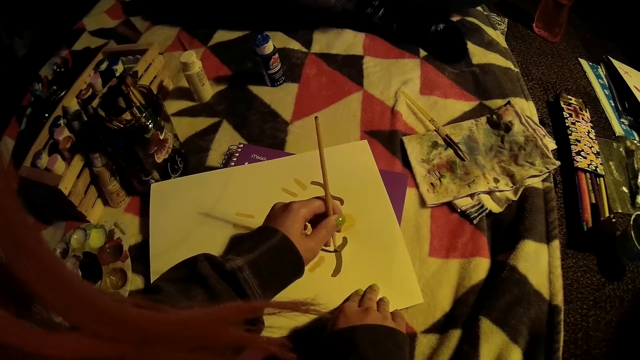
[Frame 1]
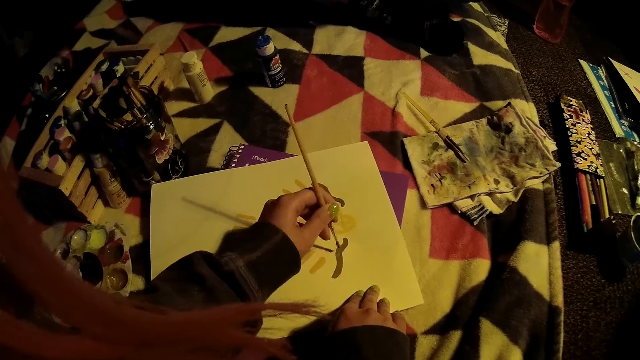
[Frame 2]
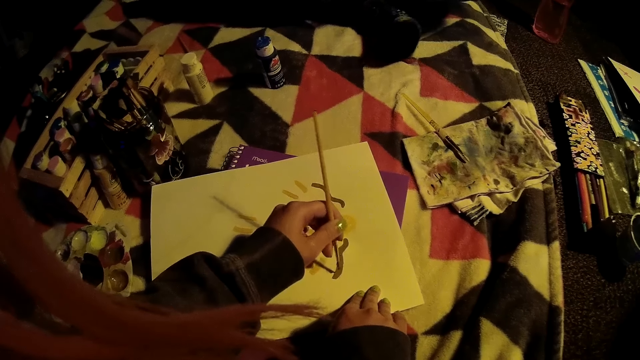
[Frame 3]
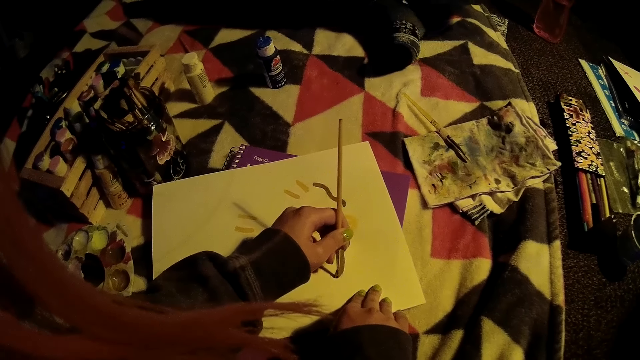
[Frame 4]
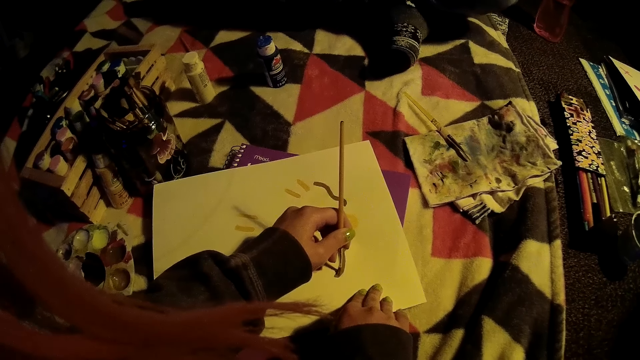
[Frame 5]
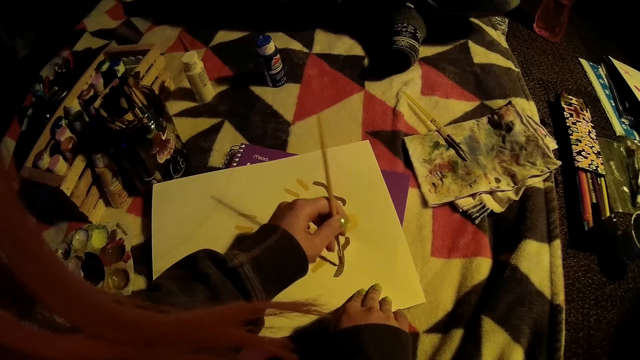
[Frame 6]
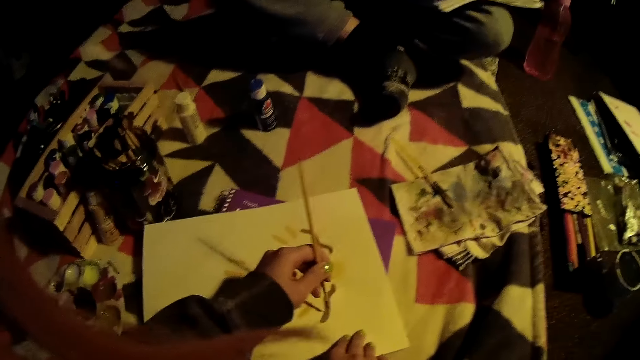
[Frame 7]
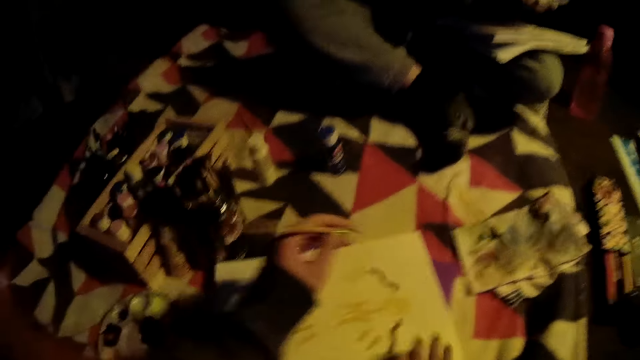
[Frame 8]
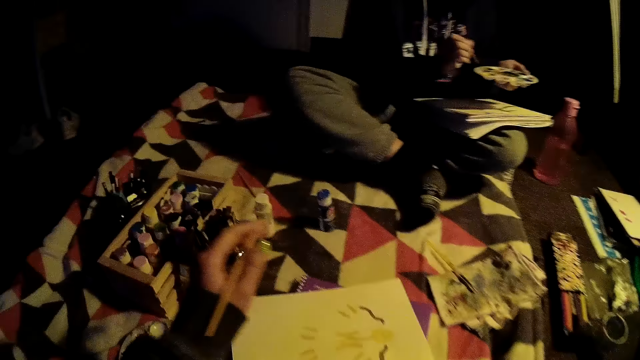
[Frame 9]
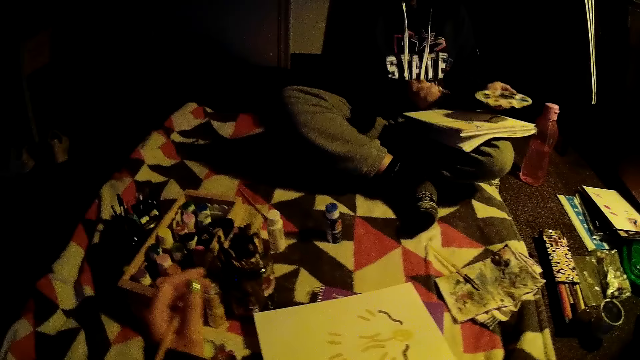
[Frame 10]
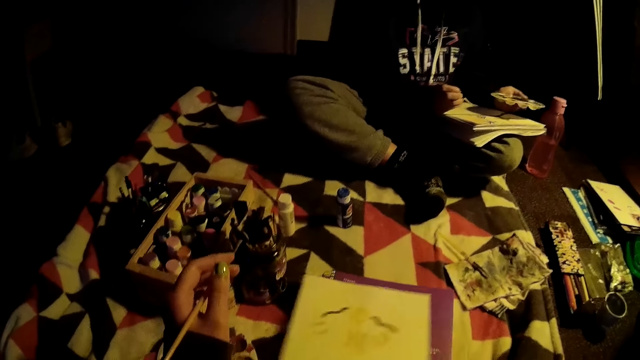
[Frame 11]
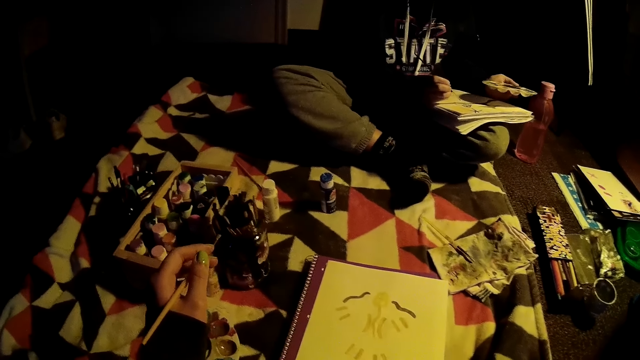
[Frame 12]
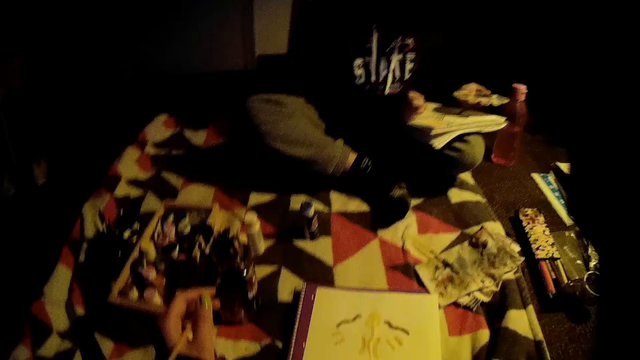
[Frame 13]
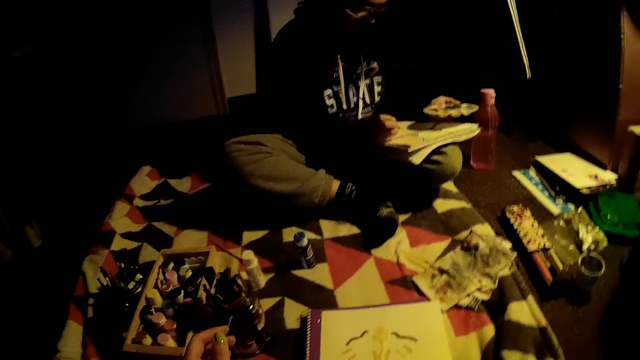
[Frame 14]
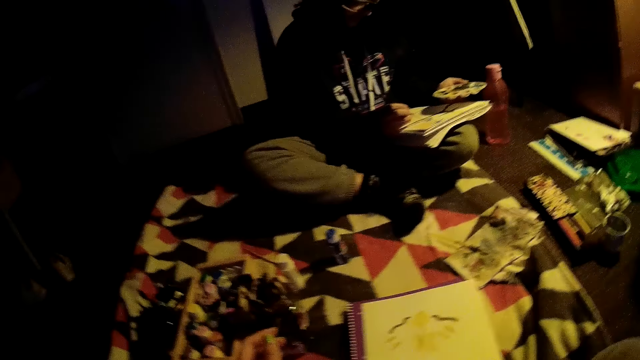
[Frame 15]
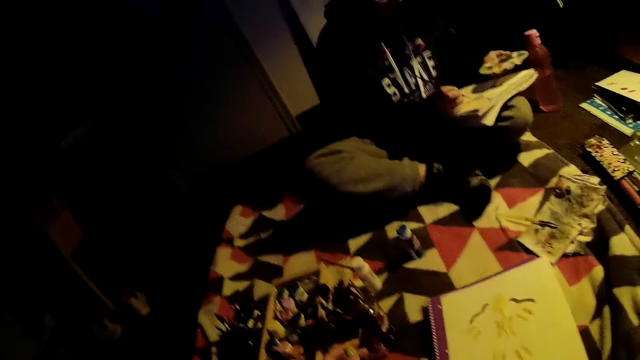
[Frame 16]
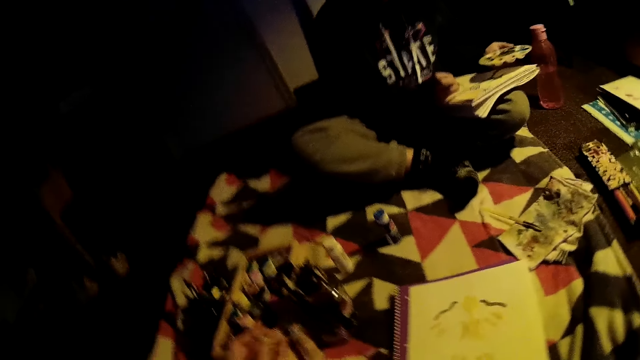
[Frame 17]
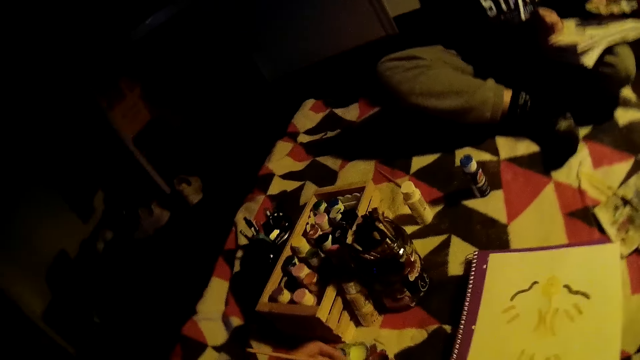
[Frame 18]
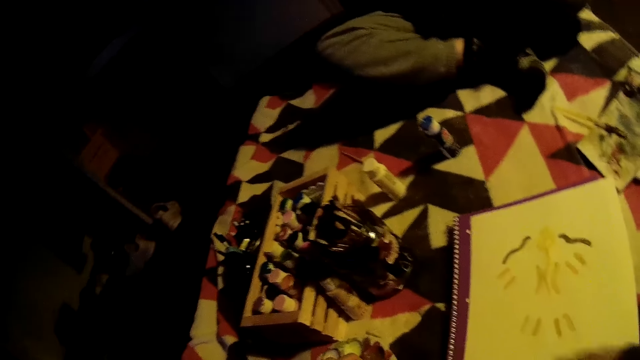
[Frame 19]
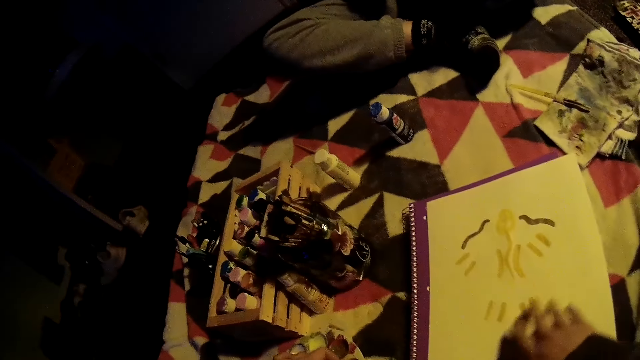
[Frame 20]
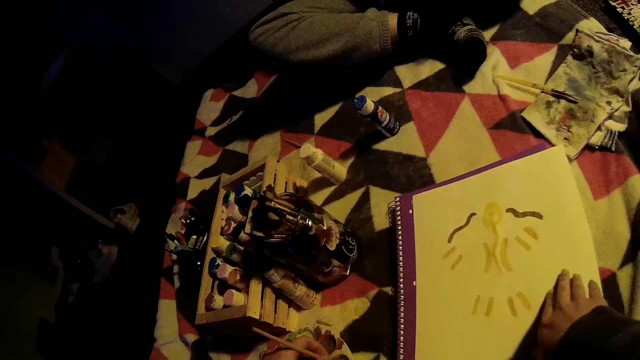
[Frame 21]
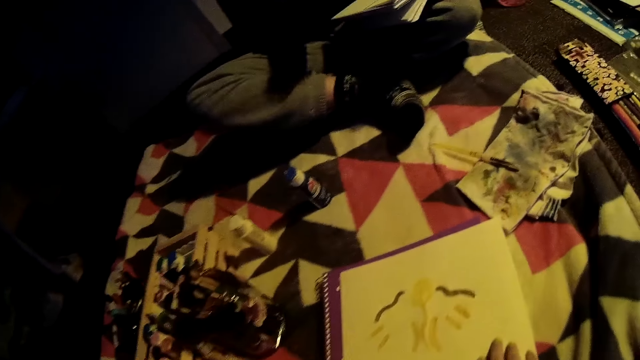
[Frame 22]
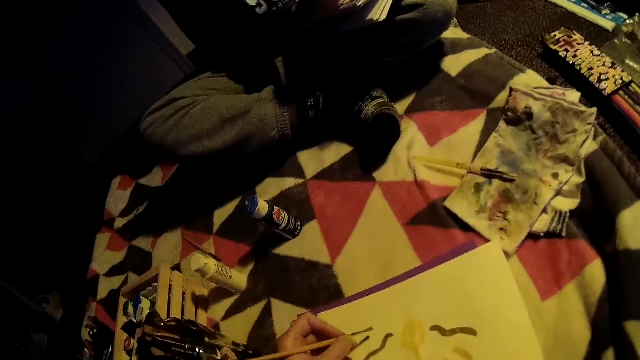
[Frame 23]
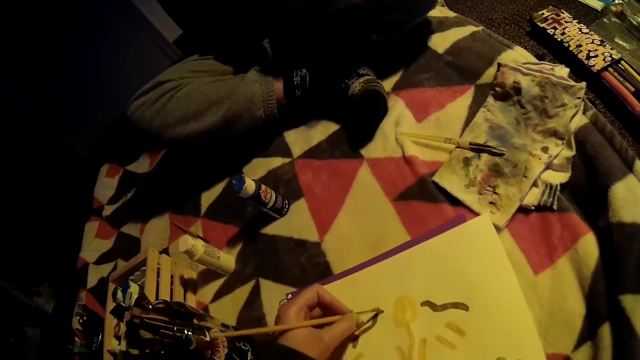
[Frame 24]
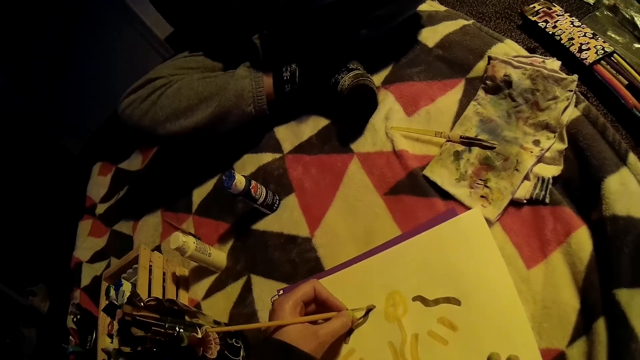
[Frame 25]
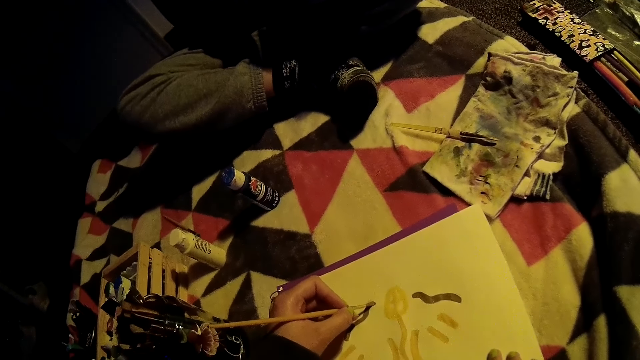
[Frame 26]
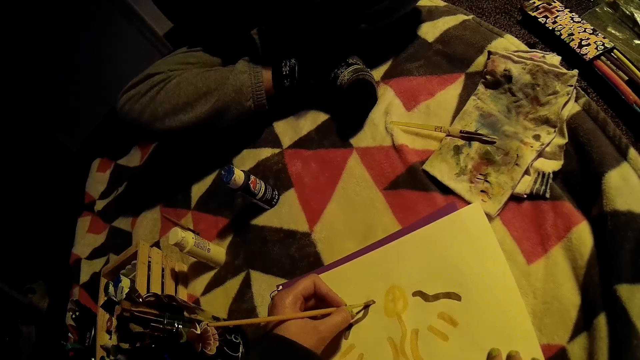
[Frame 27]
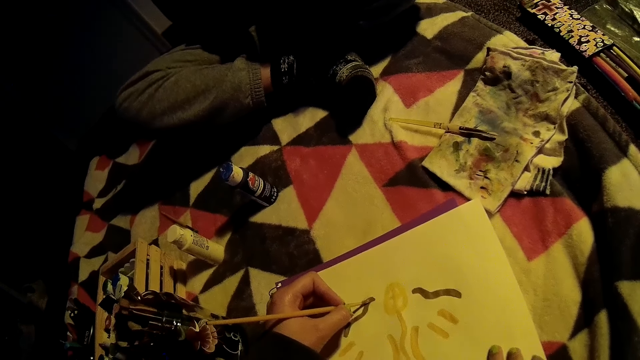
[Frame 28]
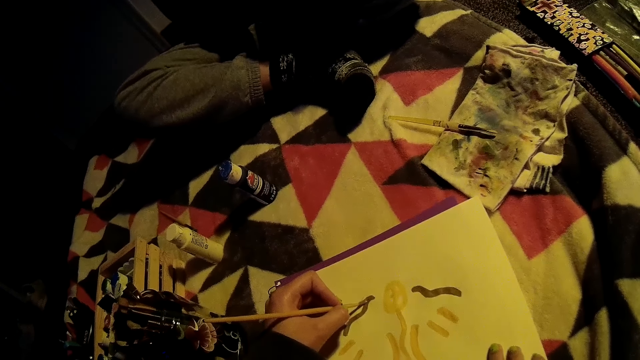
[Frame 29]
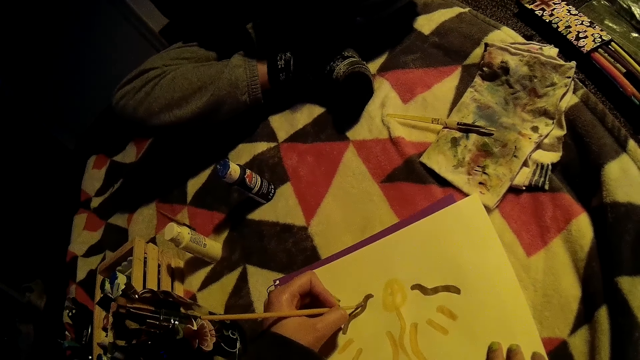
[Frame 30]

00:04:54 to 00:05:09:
The girl takes ink from the palette with the brush in her right hand. The girl paints on her canvas with the brush in her right hand. The camera wearer takes ink from the palette with the brush in her left hand. She holds the canvas with her right hand. She paints on the canvas with the brush in her left hand.

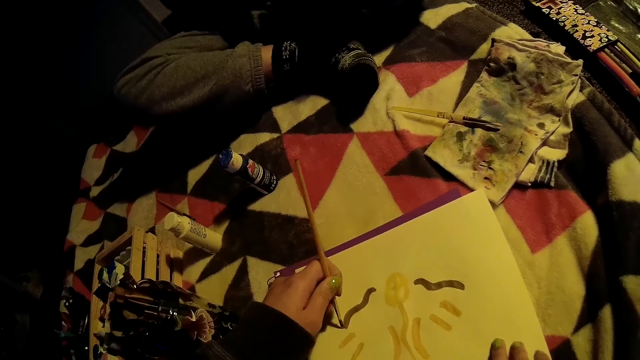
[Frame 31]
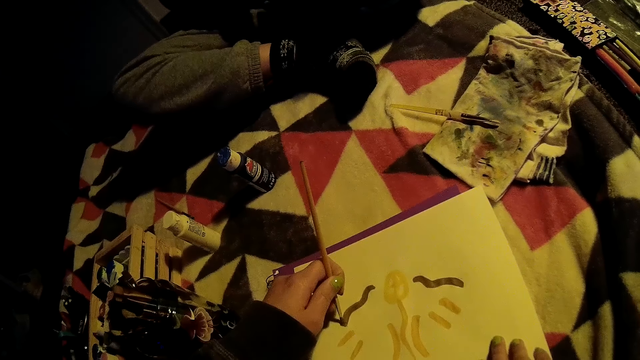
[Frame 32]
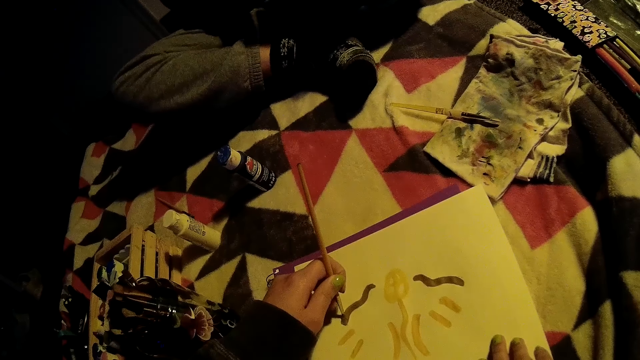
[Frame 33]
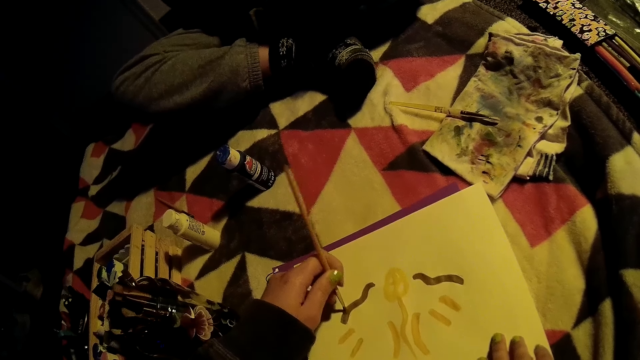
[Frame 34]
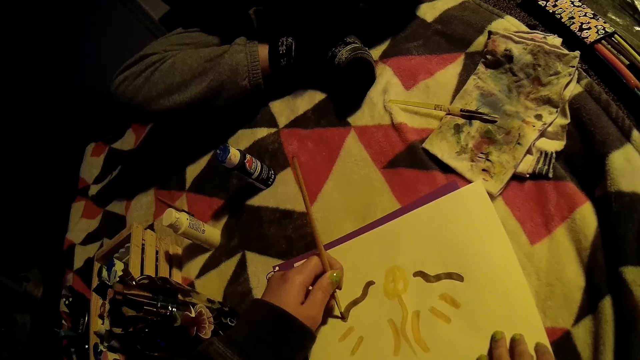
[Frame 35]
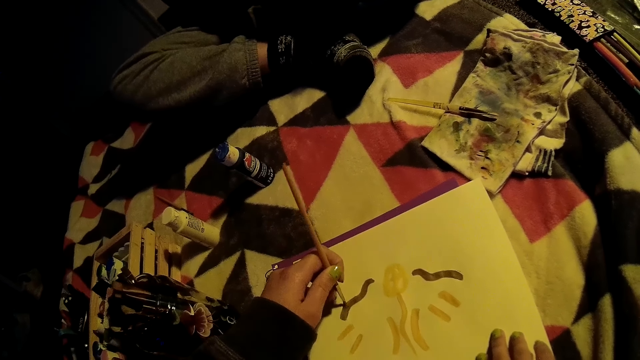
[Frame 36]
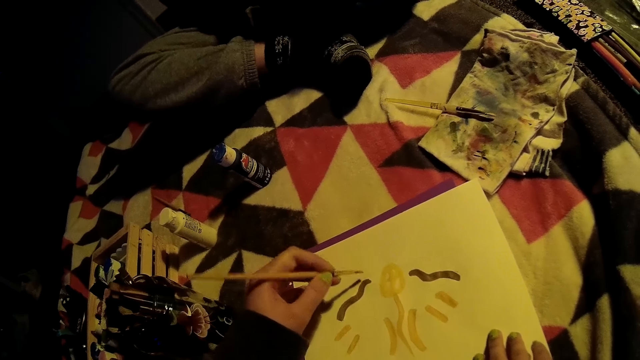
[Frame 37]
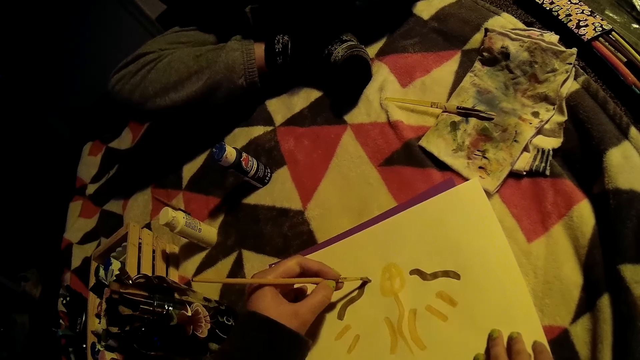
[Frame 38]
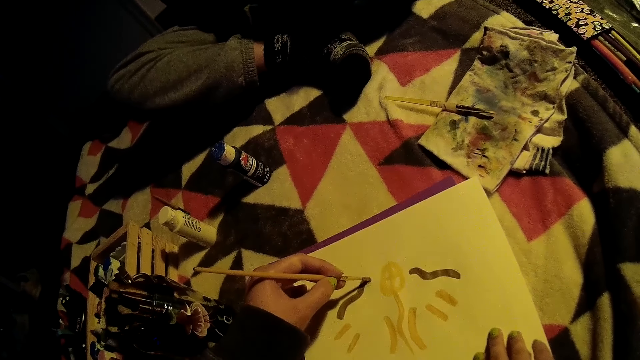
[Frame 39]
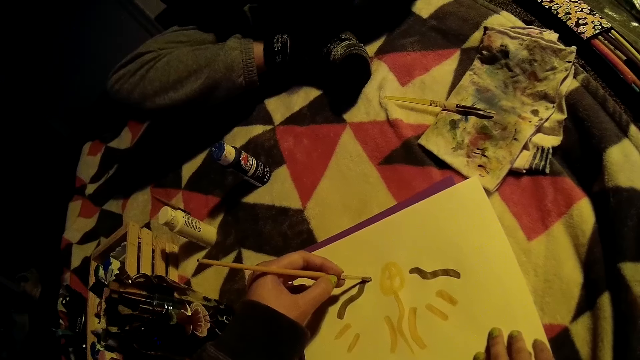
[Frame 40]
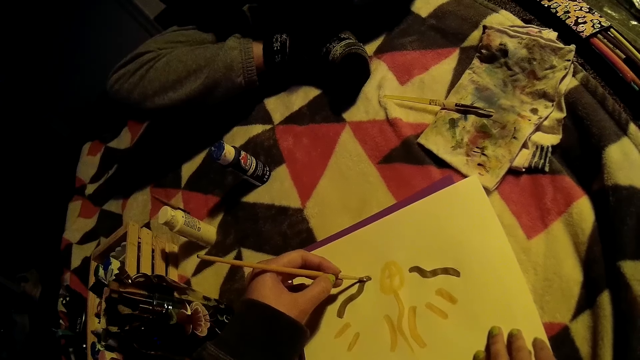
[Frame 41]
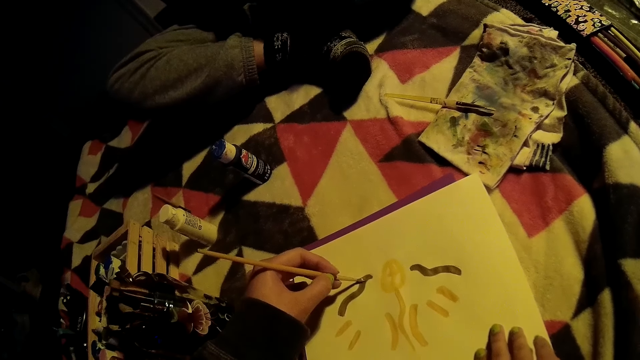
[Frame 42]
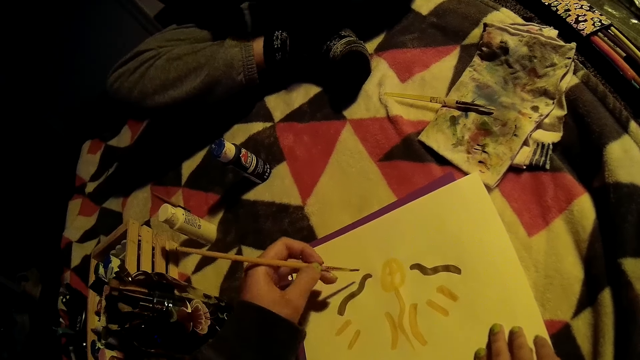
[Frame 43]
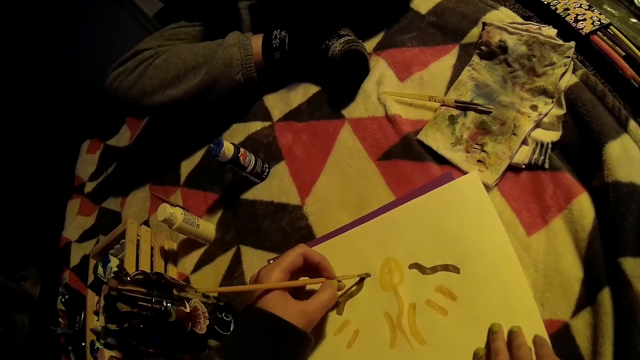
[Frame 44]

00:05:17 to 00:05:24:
The camera wearer paints on the canvas with the brush in her left hand.
